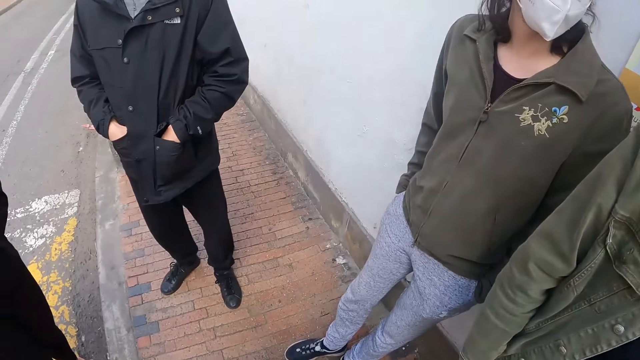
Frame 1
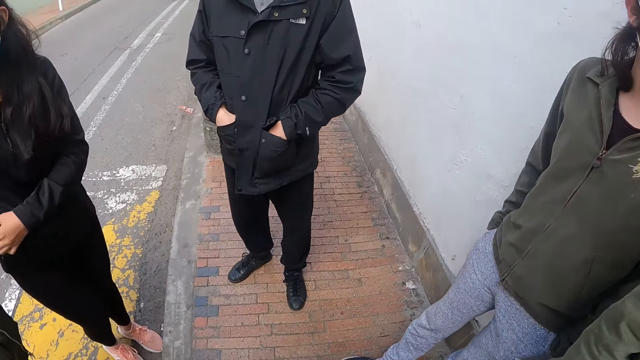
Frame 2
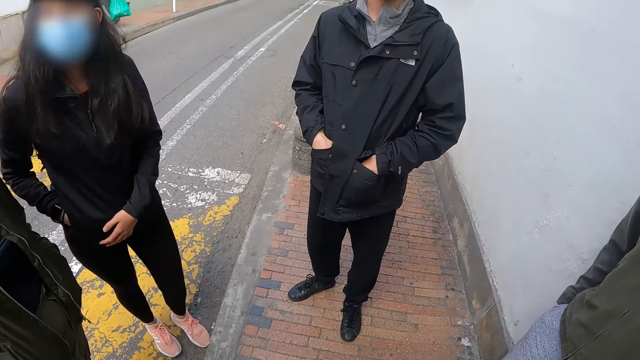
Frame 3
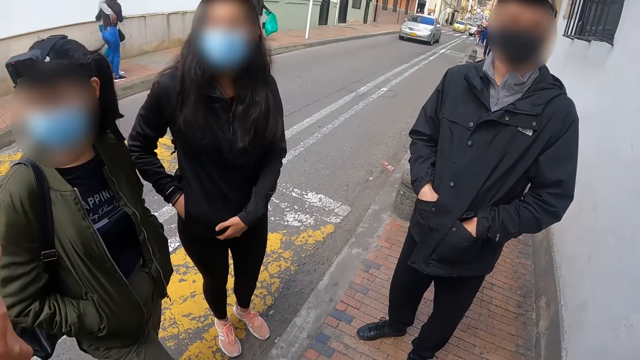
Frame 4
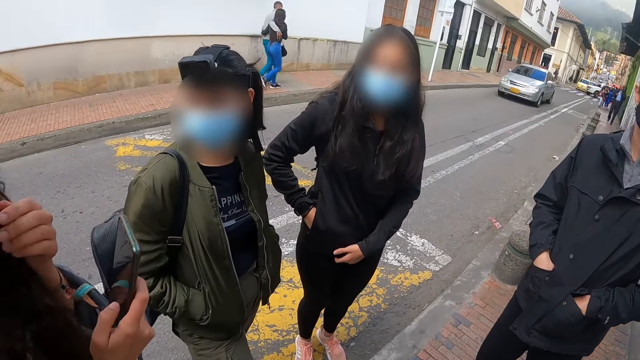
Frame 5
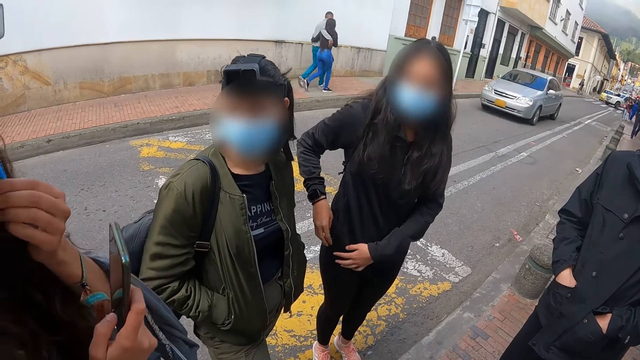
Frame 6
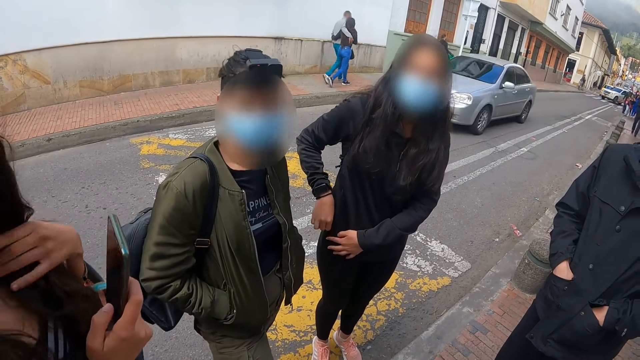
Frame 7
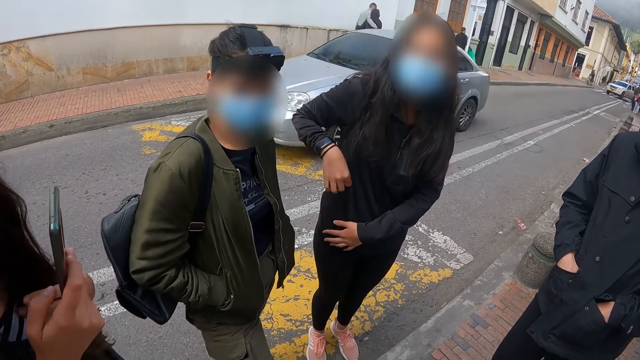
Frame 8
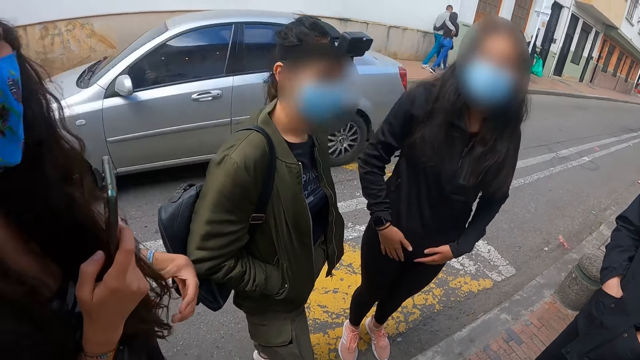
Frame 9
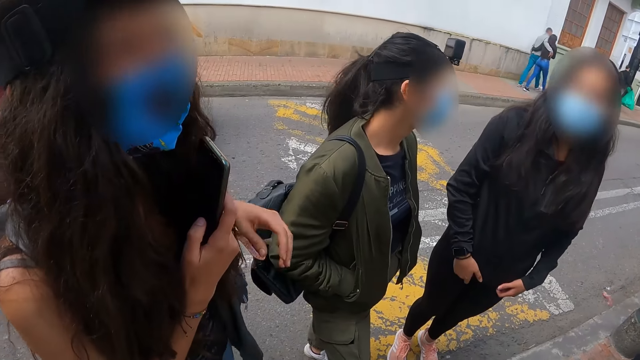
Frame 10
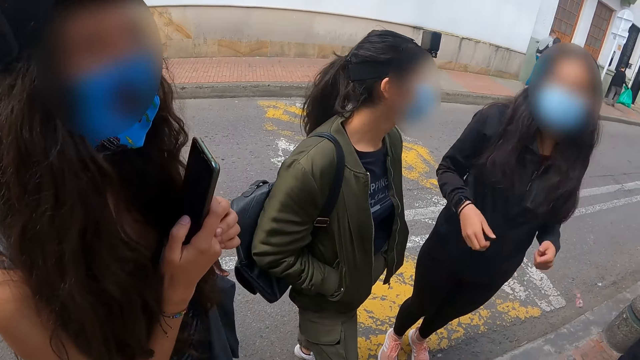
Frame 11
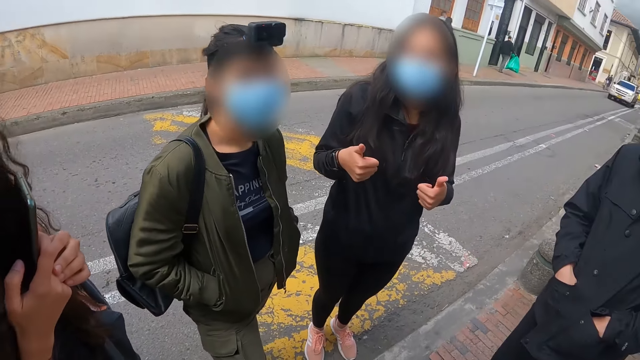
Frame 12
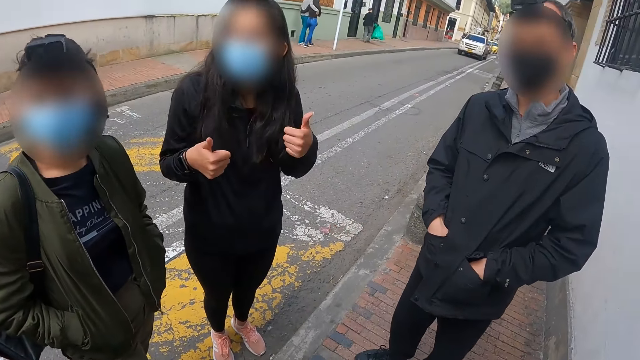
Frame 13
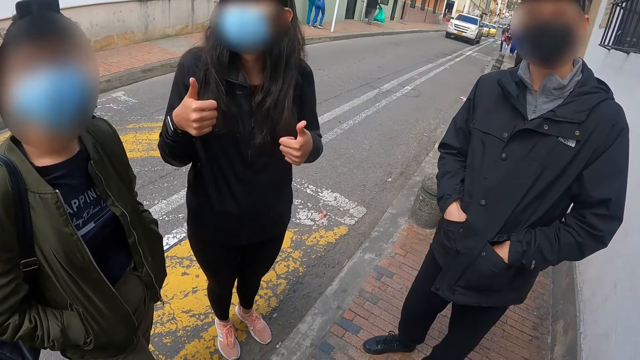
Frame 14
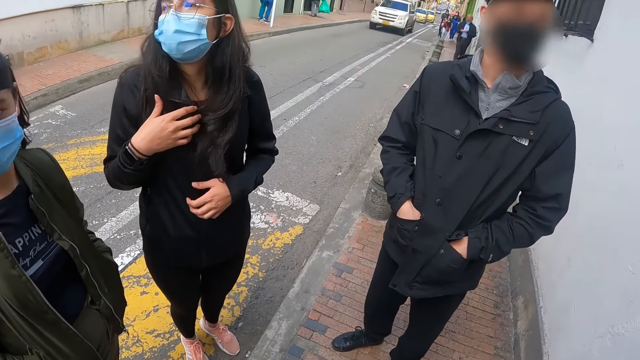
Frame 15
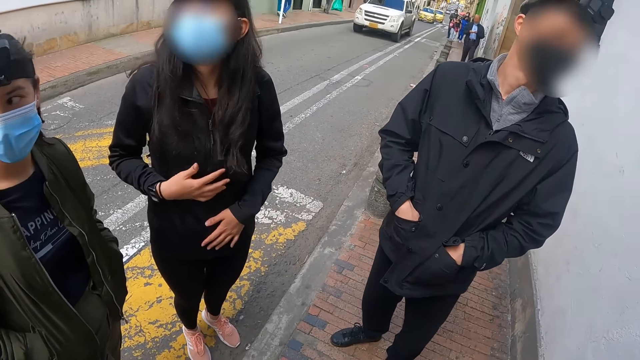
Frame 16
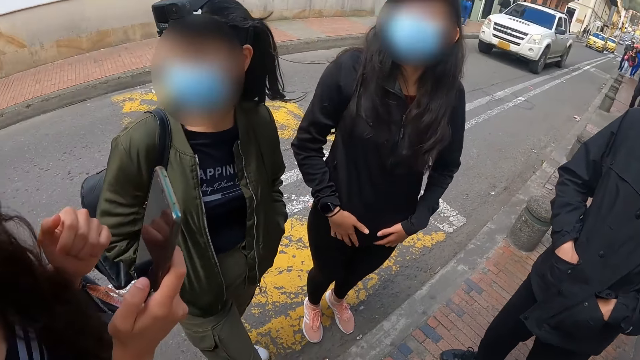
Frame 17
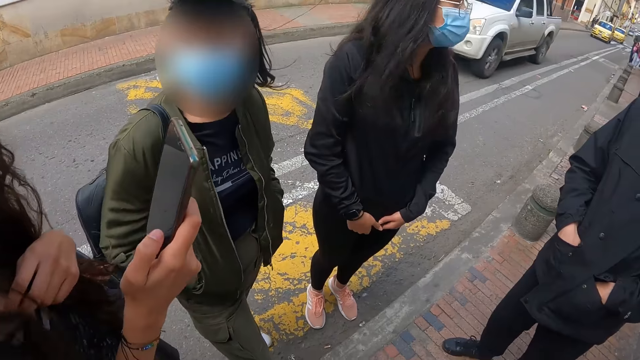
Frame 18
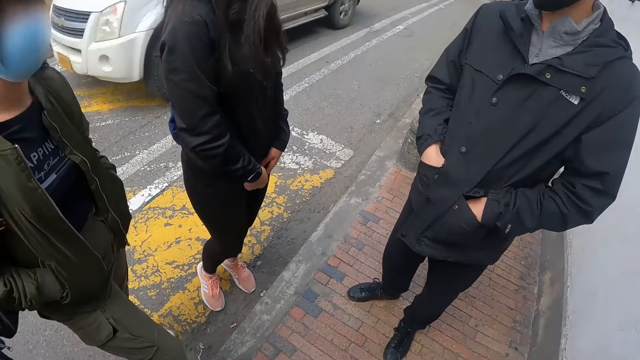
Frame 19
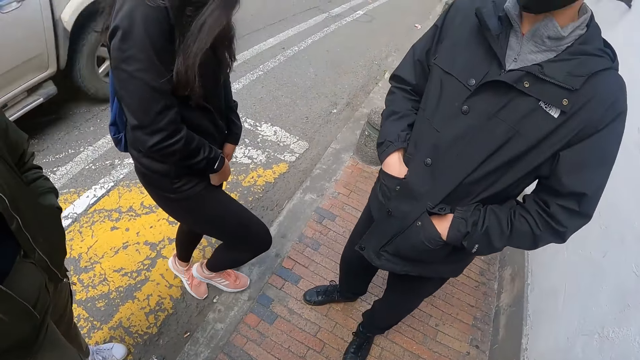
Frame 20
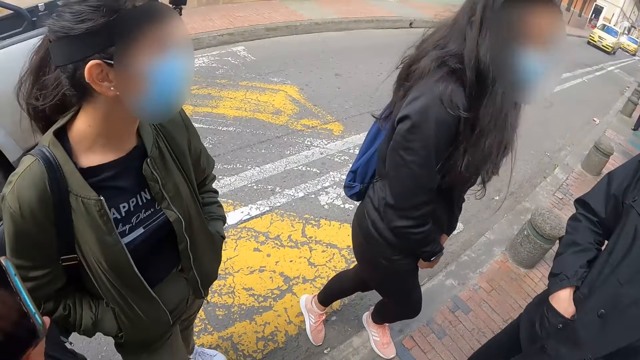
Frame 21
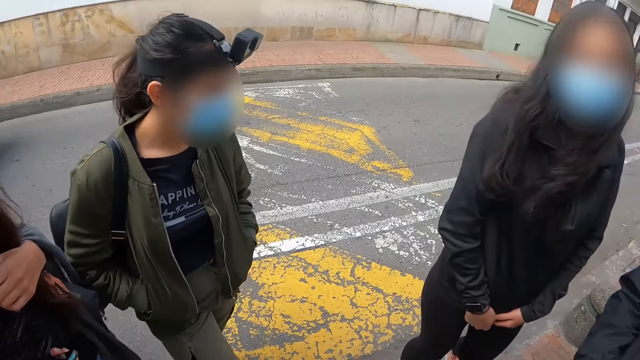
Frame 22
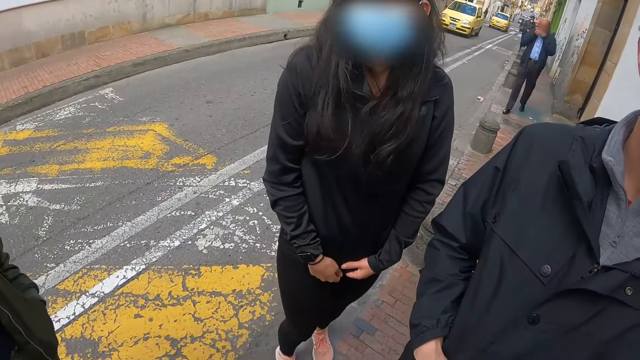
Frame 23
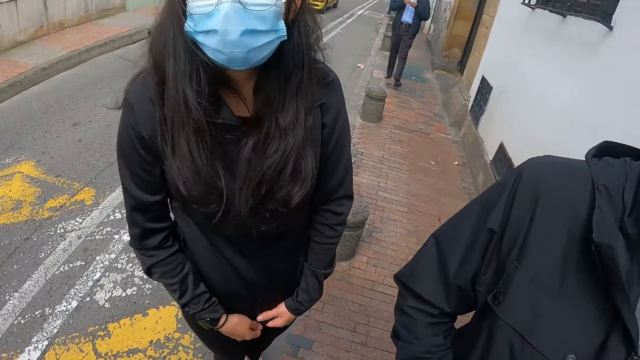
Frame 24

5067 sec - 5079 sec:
A person holds a phone. Another person communicates with the camera wearer.

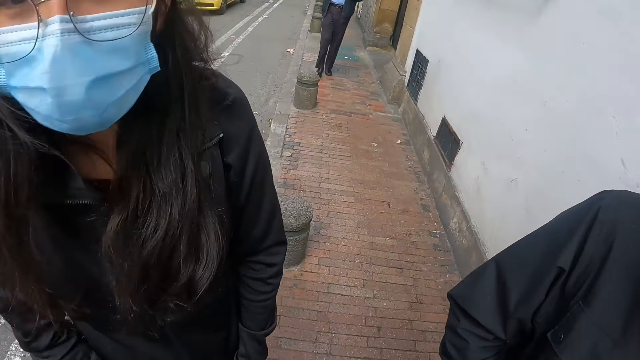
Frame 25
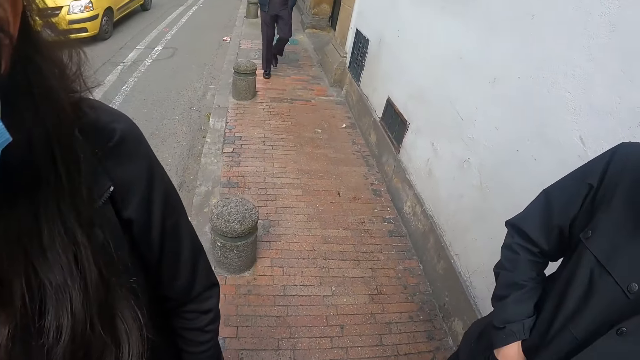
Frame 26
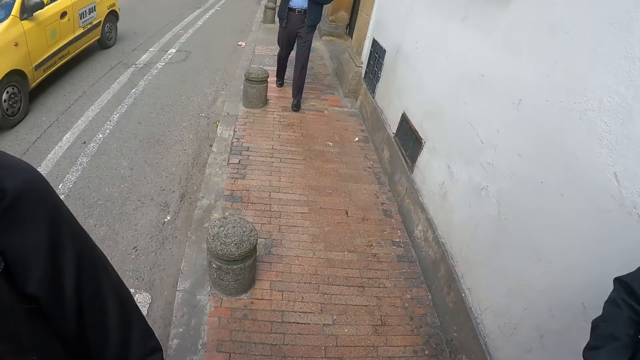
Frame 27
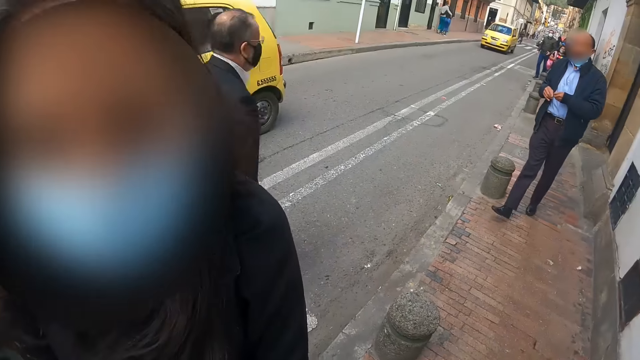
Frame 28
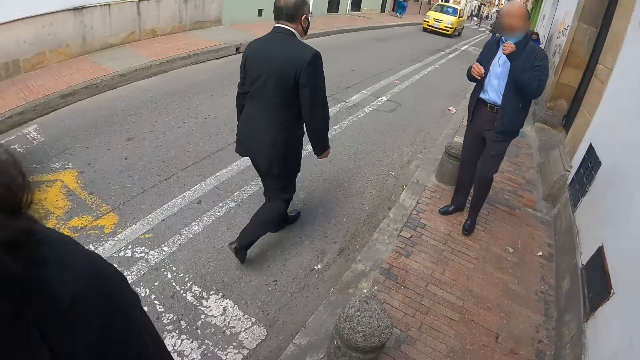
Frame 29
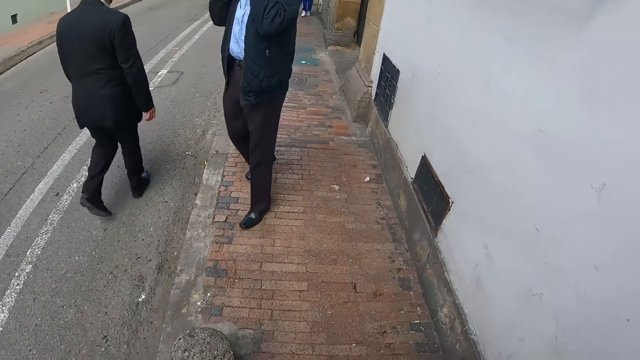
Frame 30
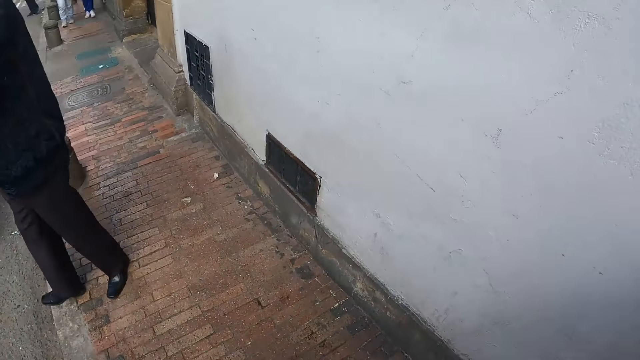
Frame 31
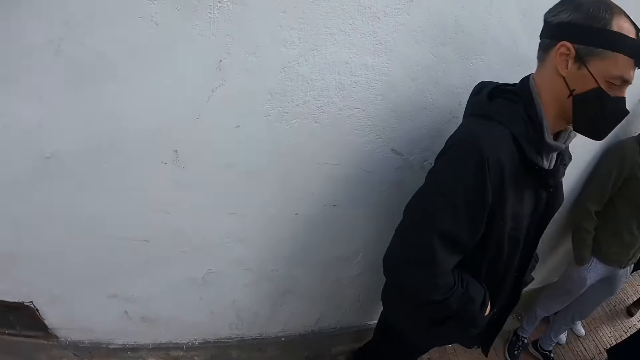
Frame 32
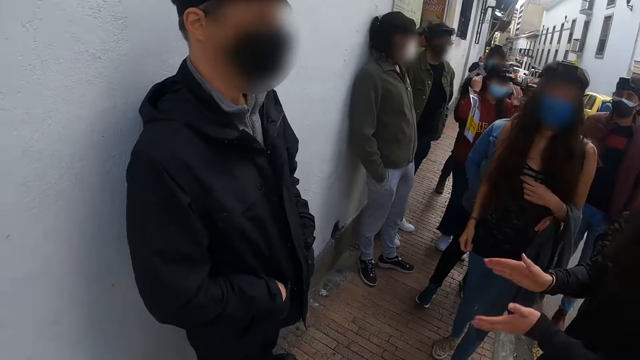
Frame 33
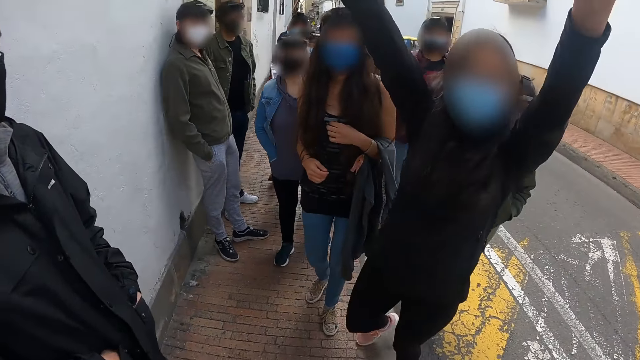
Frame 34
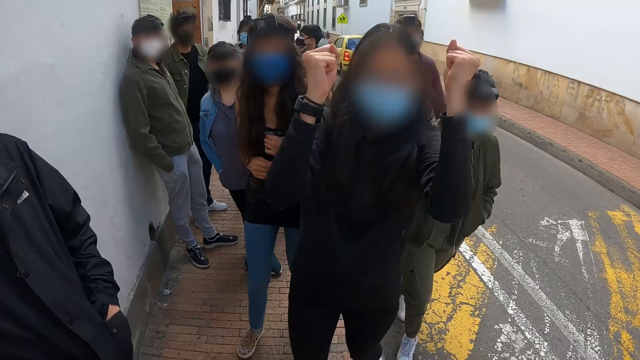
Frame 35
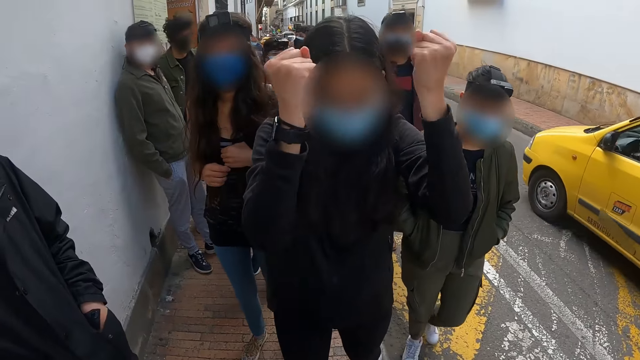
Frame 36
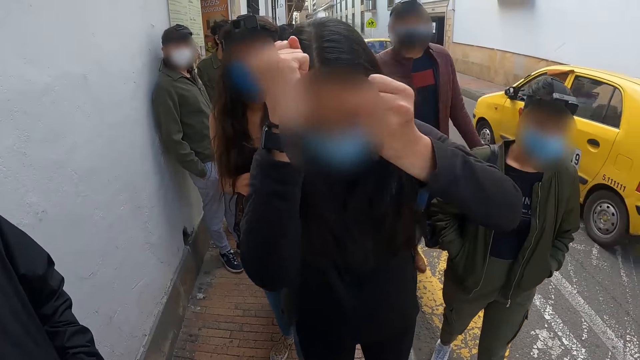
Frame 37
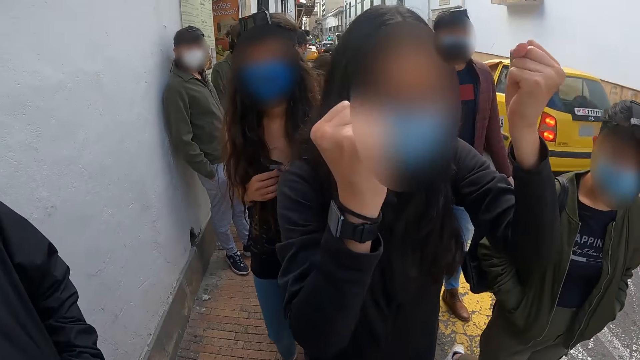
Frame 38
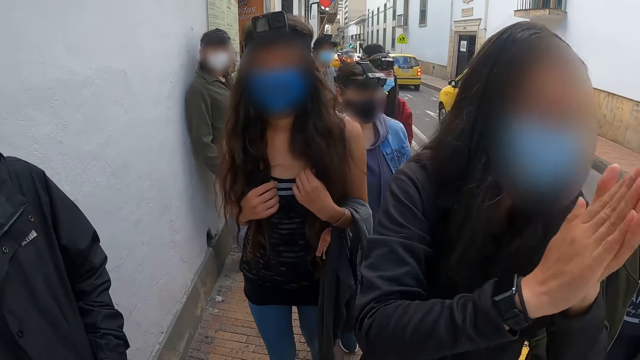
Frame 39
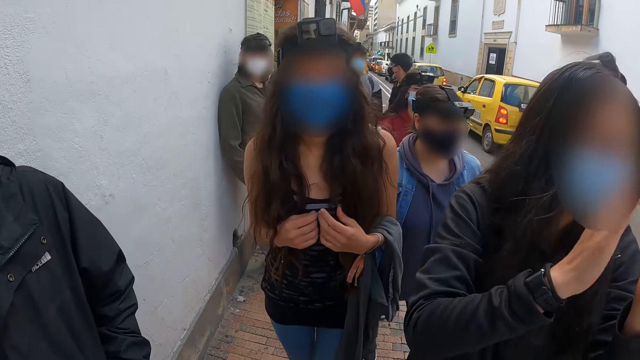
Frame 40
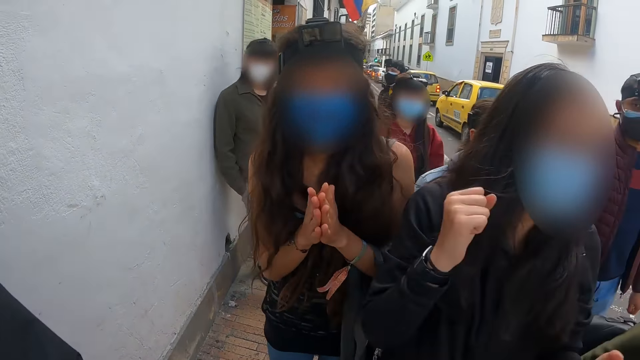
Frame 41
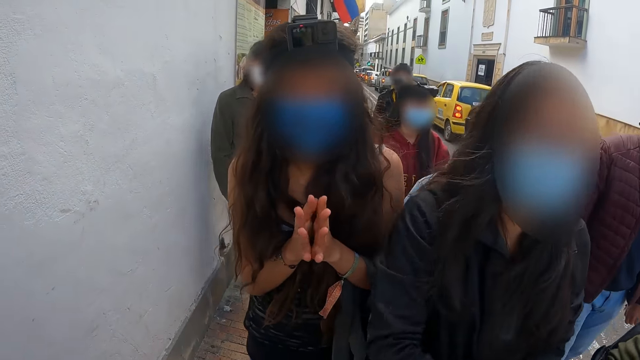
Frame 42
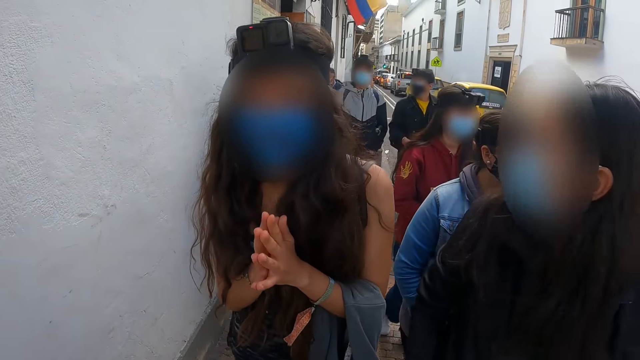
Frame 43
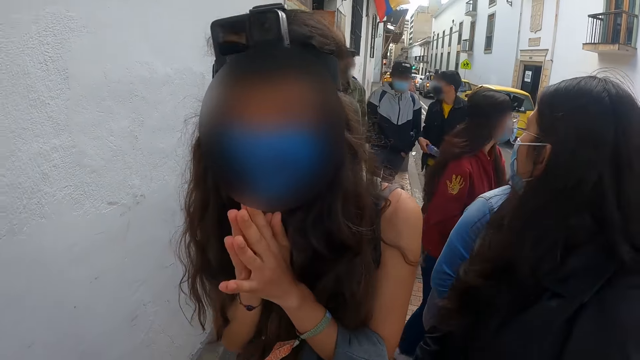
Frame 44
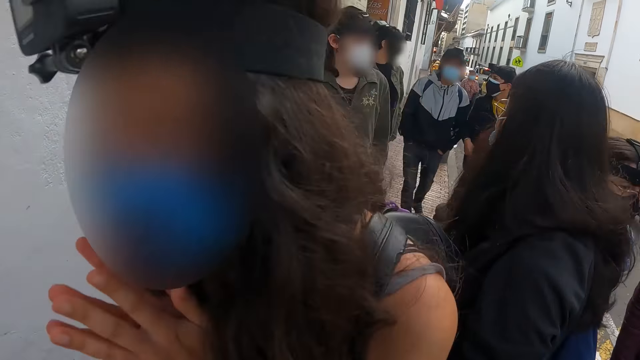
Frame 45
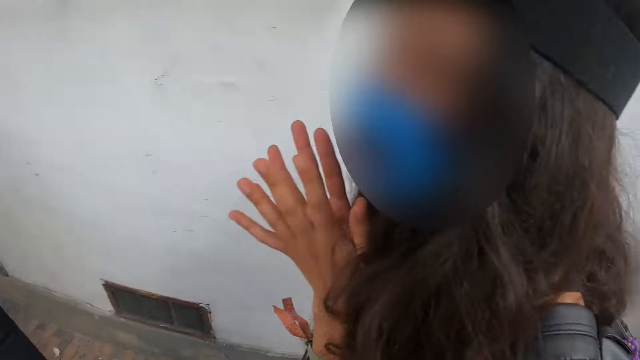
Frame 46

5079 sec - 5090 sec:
The camera wearer walks around. They look around. A person cheers up.
